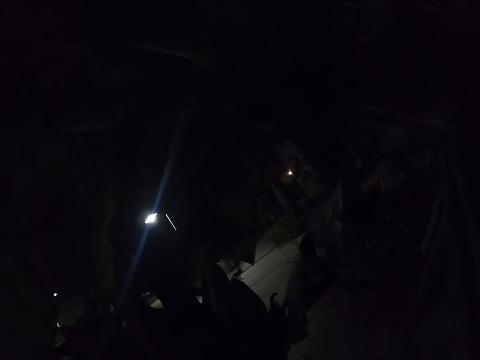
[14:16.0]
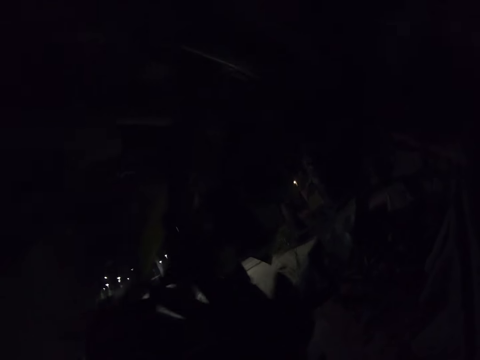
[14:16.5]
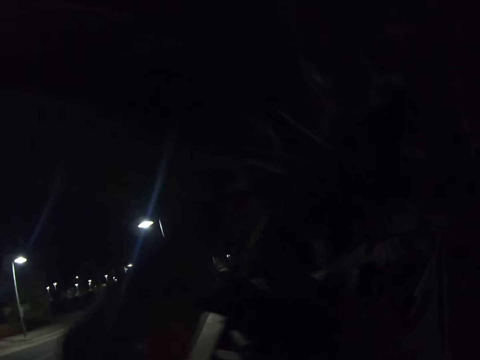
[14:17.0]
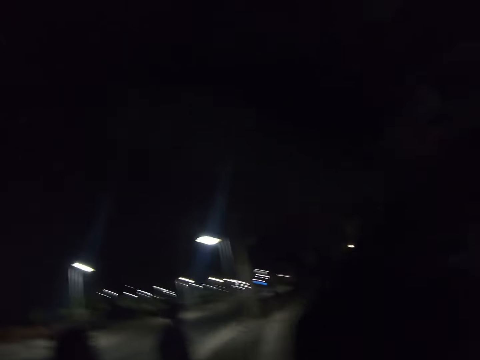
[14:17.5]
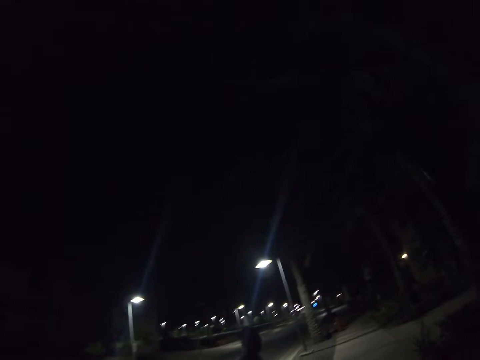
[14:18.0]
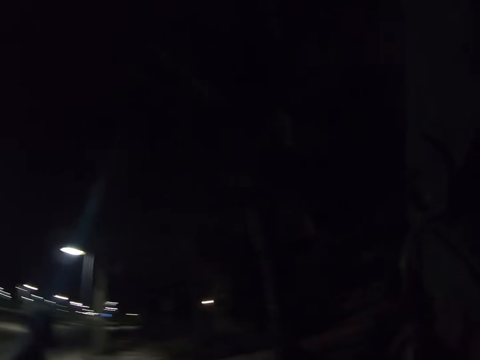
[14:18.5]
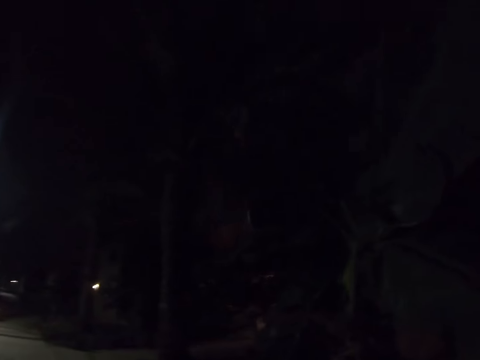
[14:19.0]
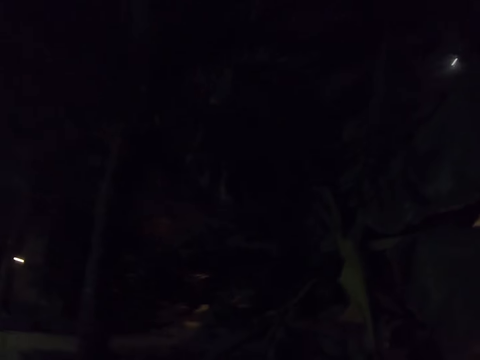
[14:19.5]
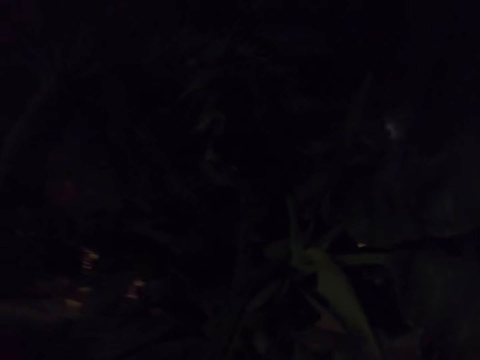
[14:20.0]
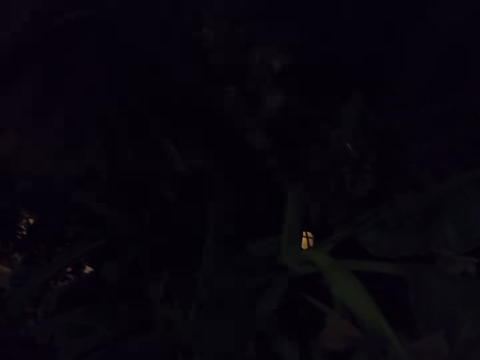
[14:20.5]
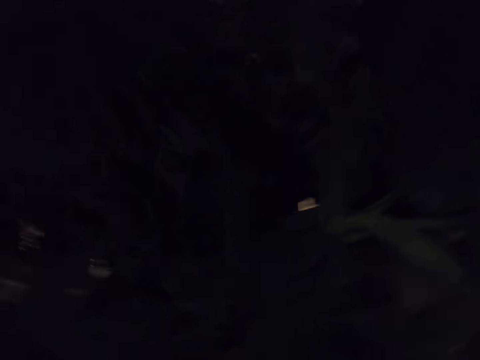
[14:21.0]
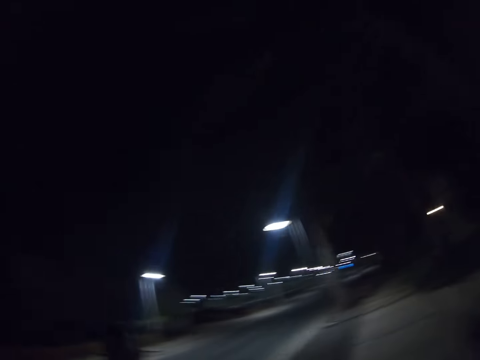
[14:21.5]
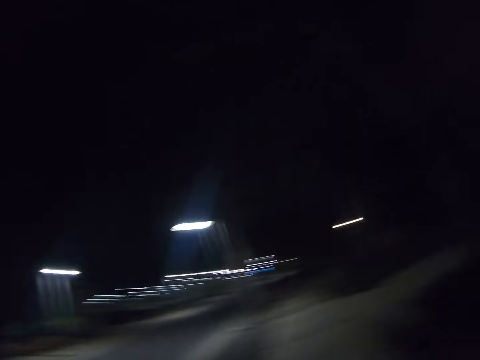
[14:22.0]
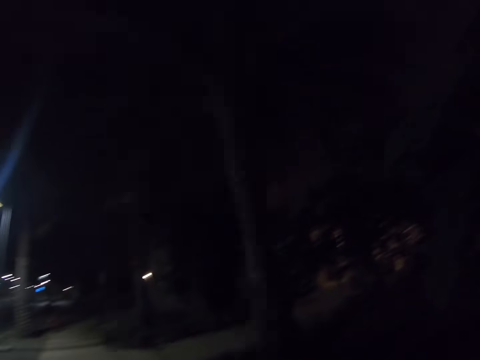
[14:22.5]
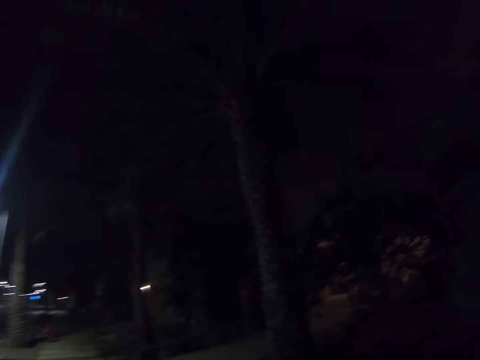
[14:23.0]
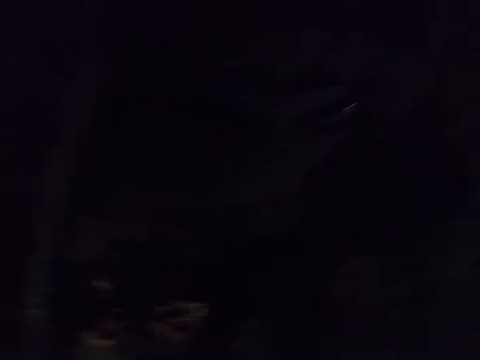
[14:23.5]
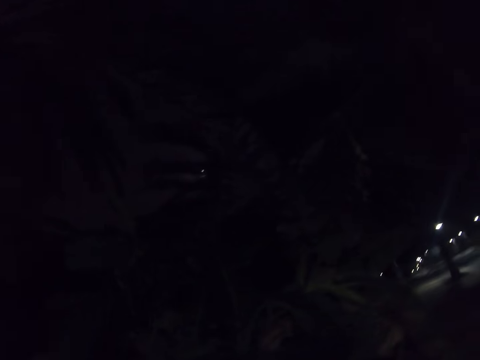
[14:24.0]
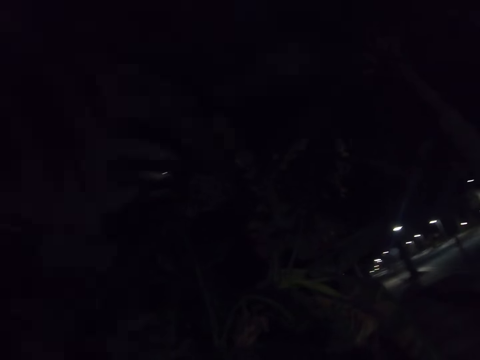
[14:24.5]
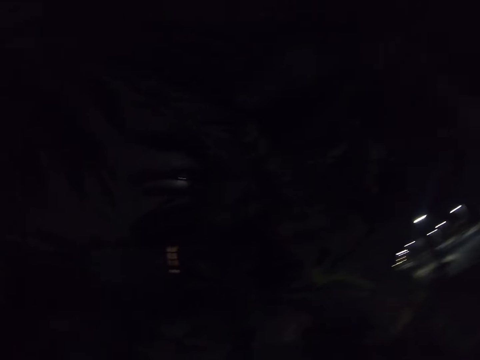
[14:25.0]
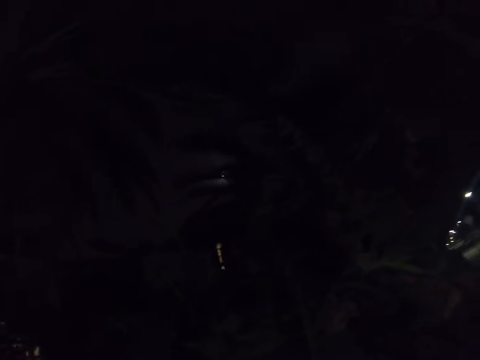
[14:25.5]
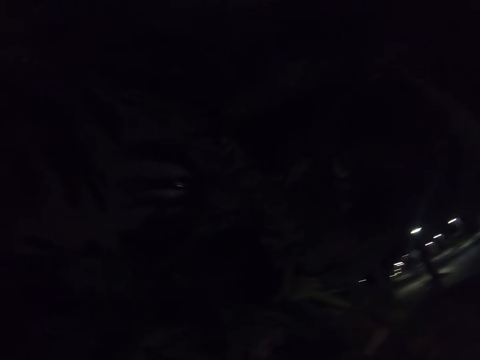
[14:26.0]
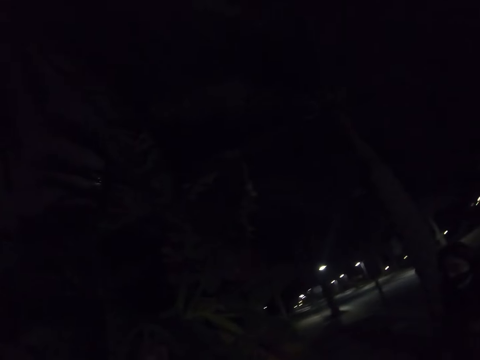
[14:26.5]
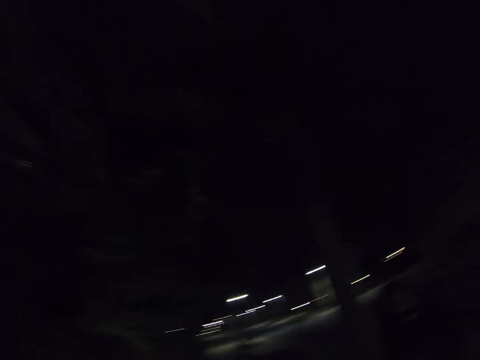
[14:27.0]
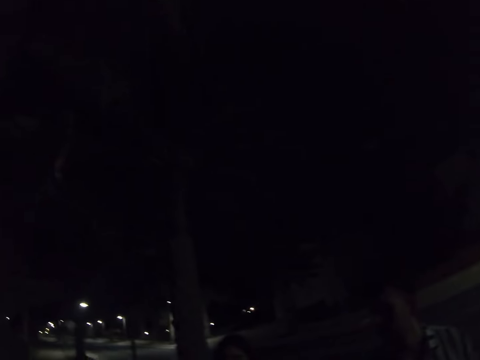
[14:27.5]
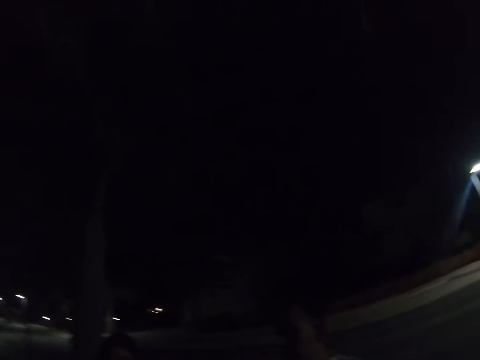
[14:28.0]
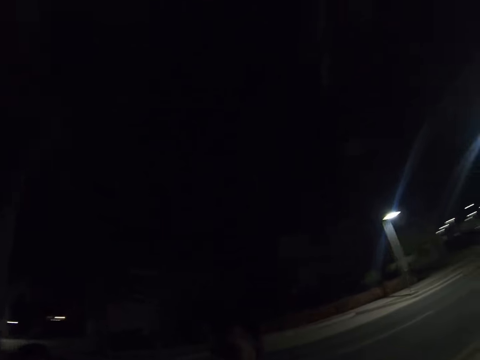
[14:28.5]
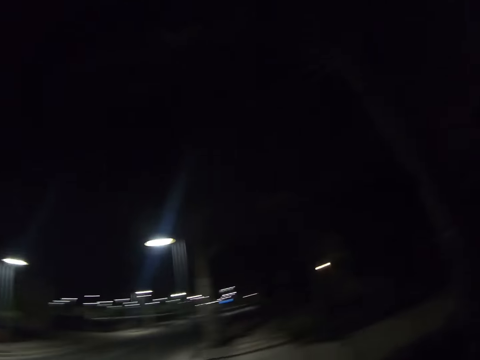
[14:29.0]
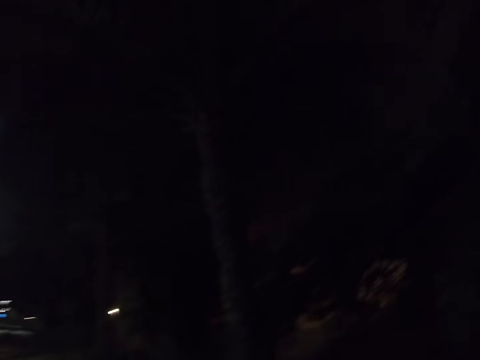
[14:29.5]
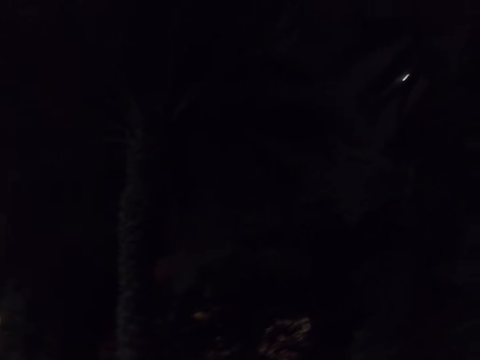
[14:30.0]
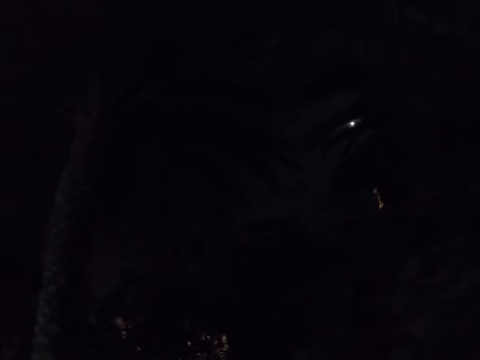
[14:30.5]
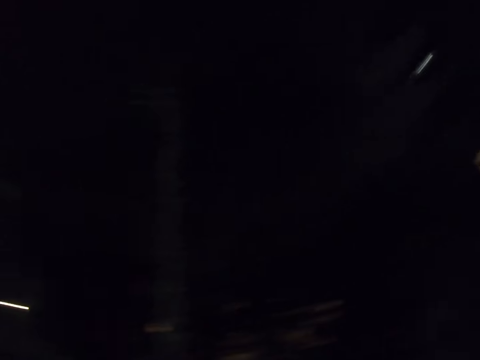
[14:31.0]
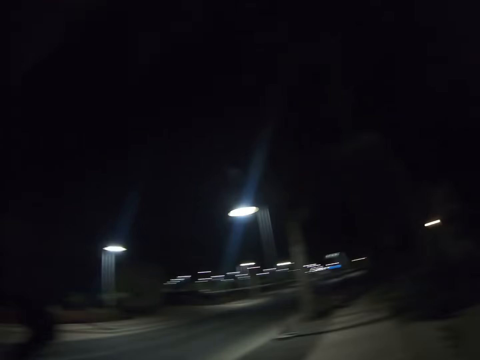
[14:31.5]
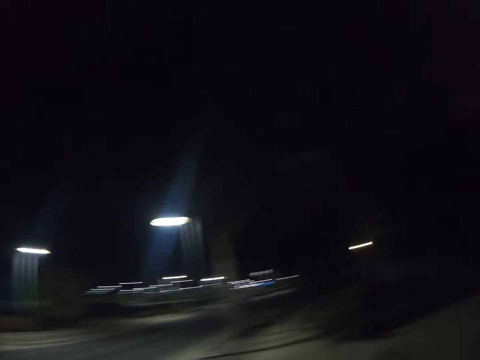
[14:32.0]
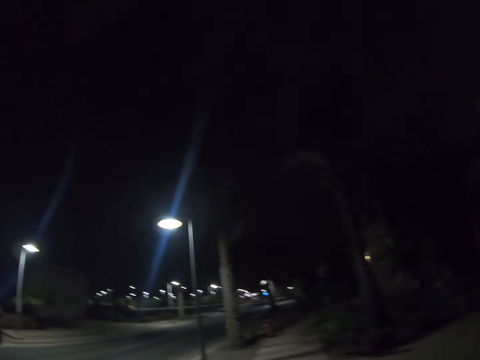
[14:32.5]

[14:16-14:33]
A woman walks on the road. A man walks on the road. The man walks on the road again. The camera wearer walks on the road. The man walks on the road. The camera wearer walks on the road. The woman walks on the road. The woman walks on the road again. The man walks on the road. The camera wearer walks on the road.

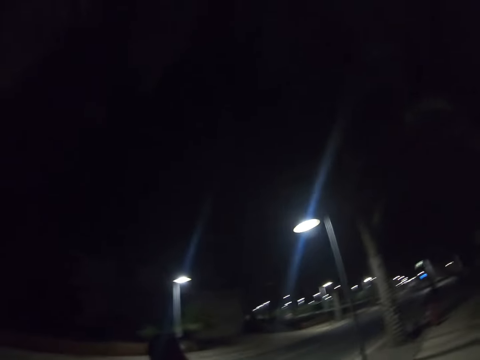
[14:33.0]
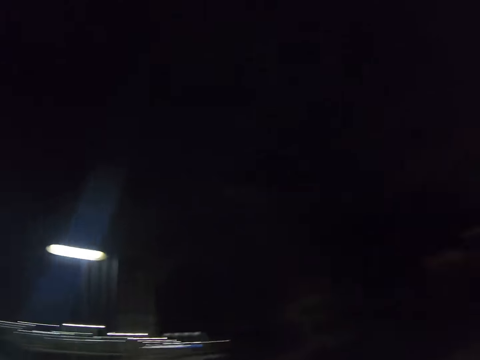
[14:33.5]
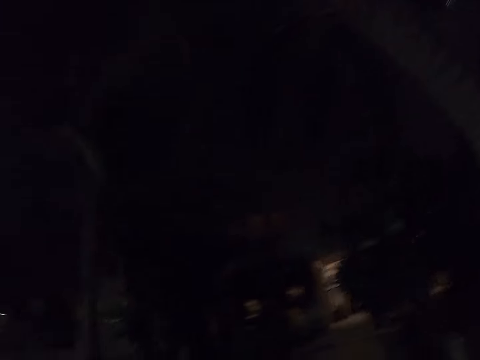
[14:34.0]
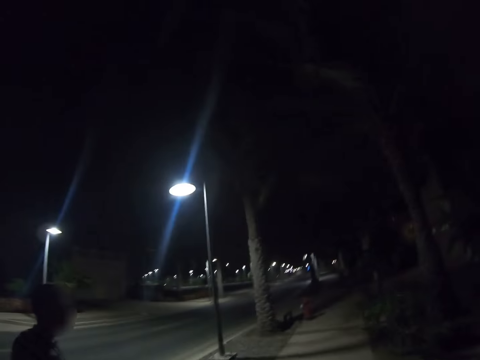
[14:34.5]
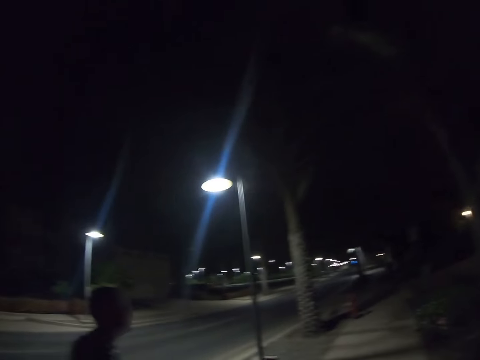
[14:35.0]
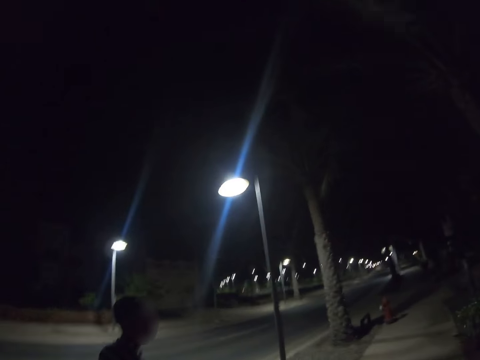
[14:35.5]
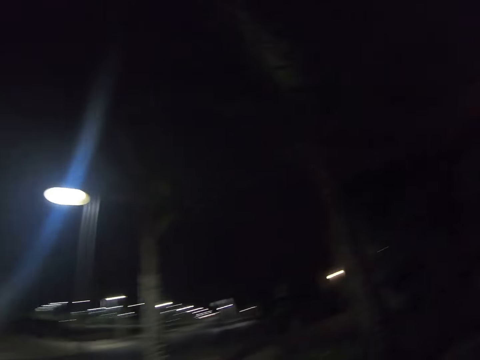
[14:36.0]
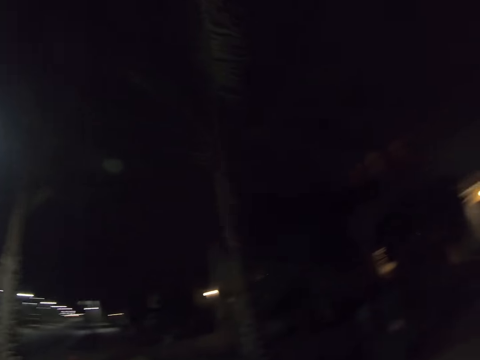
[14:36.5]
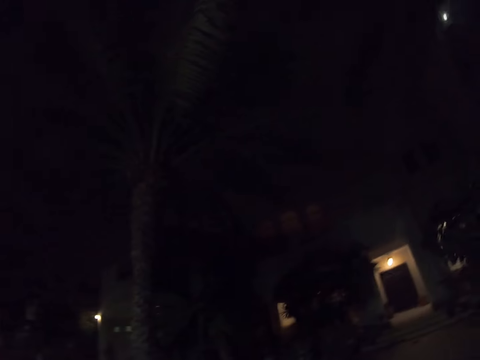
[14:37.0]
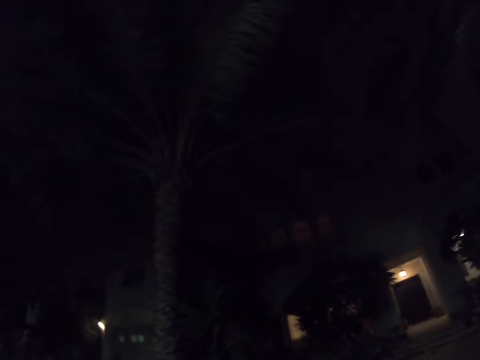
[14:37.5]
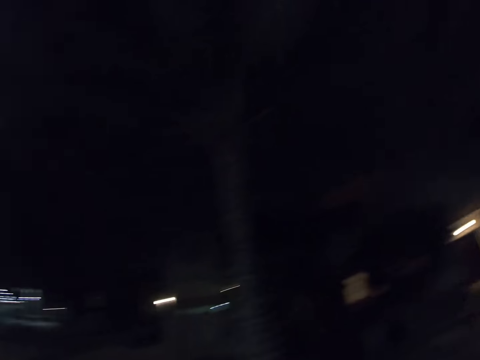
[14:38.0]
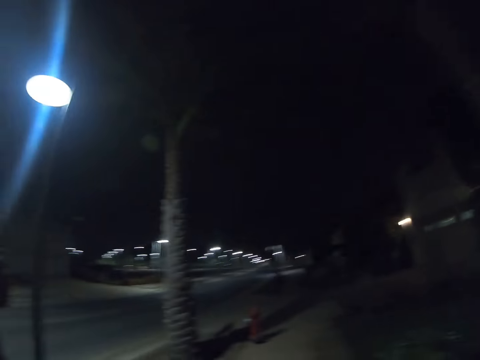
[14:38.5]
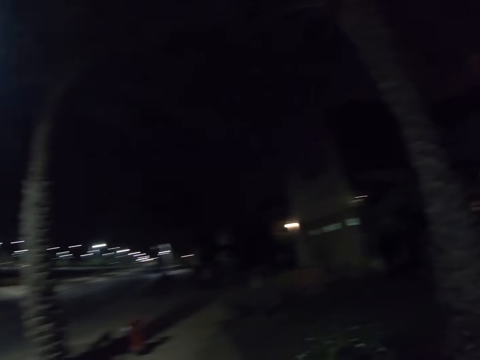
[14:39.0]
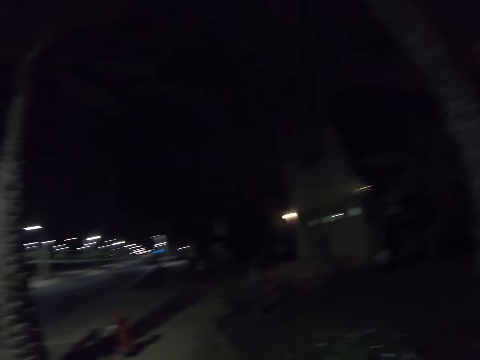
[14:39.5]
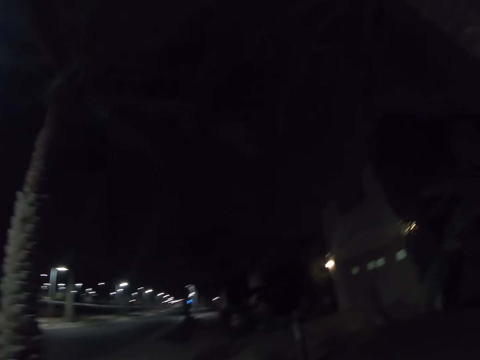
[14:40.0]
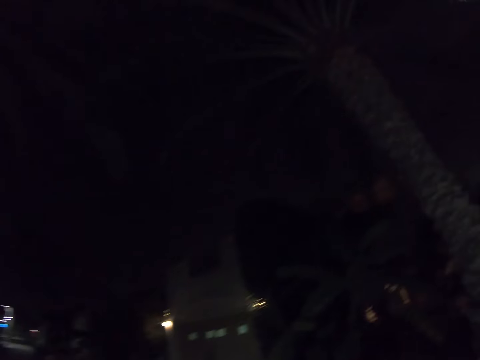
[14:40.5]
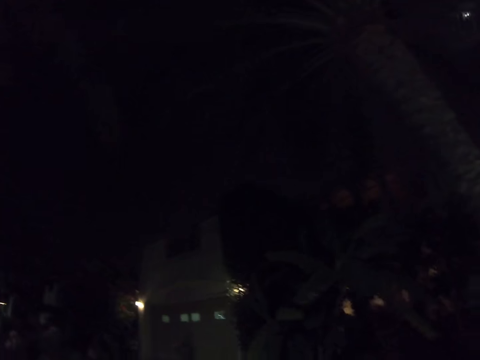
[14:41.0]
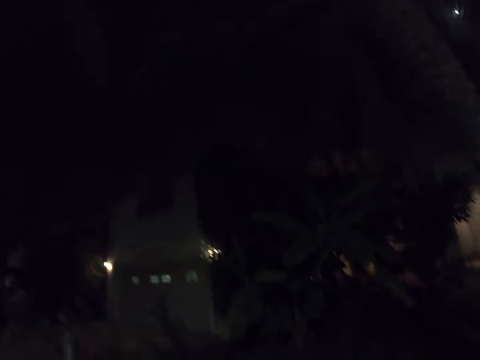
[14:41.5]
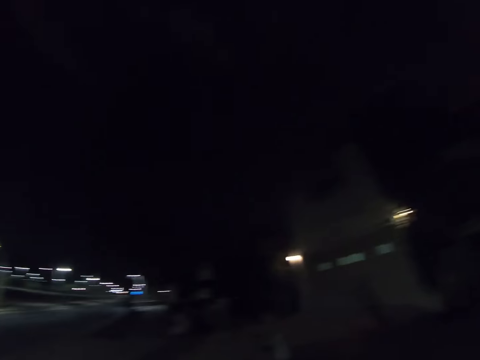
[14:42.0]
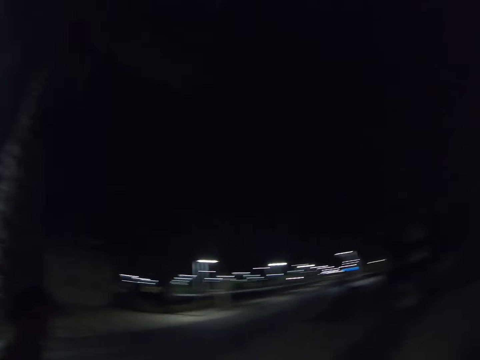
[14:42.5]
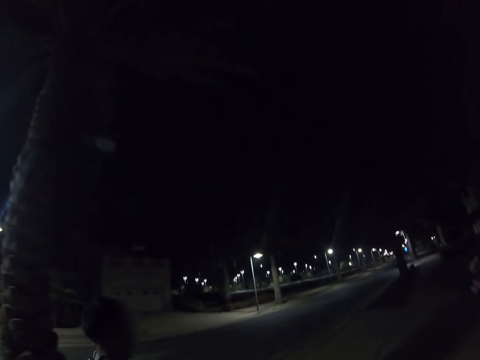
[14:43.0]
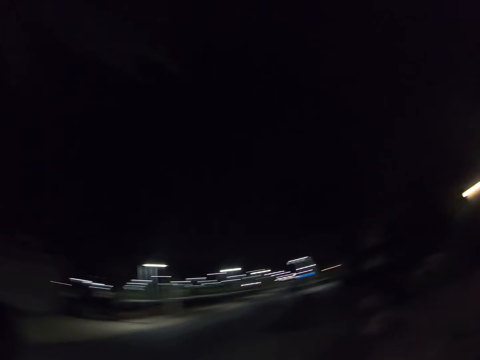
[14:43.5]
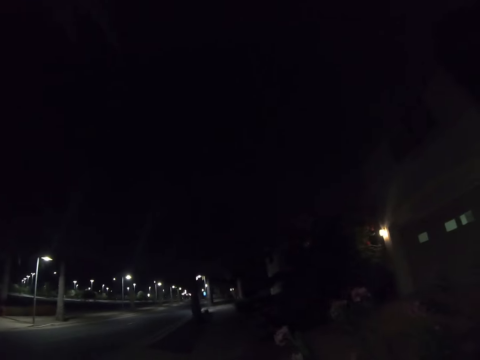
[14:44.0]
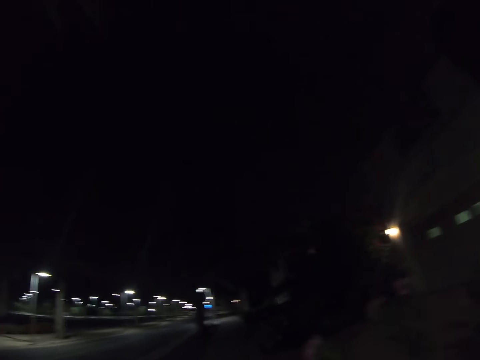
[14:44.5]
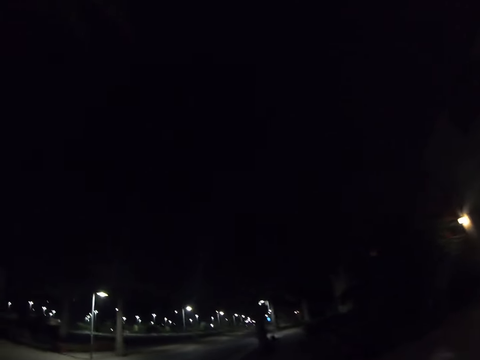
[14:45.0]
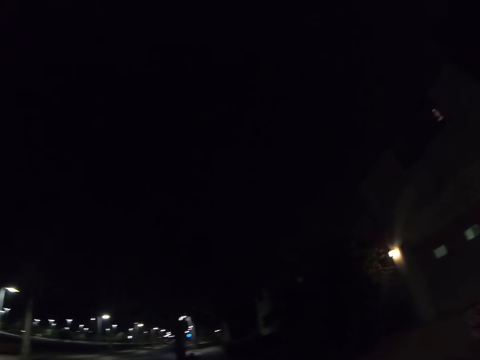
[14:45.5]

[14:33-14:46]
A man walks on the road. The camera wearer walks on the road. The man walks on the road. The camera wearer walks on the road.
